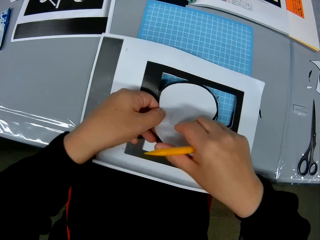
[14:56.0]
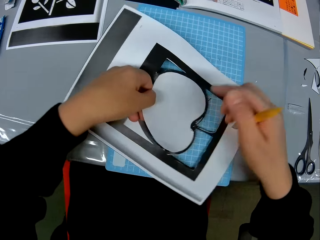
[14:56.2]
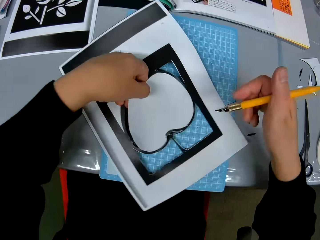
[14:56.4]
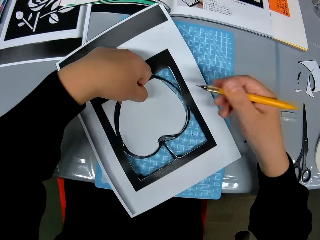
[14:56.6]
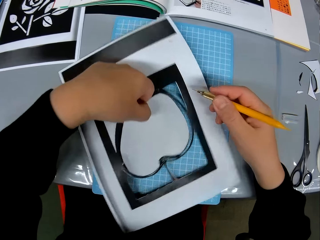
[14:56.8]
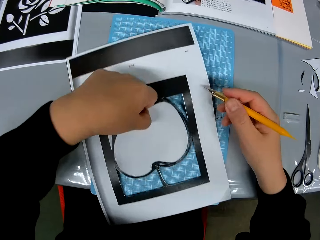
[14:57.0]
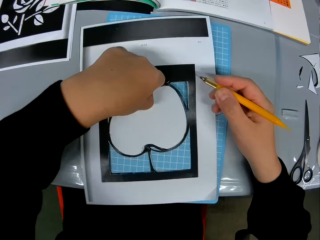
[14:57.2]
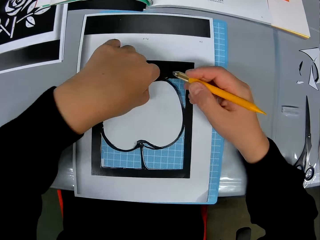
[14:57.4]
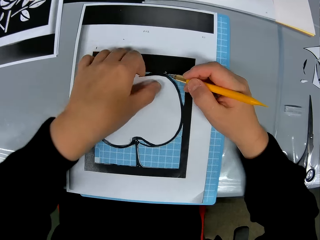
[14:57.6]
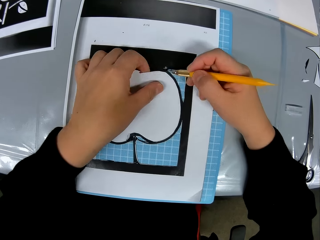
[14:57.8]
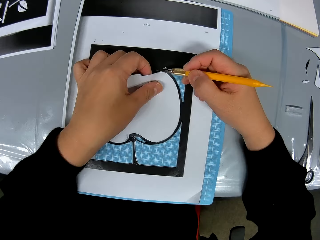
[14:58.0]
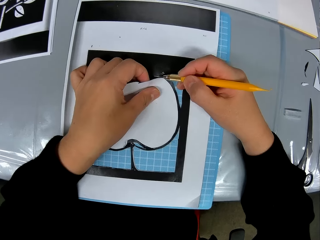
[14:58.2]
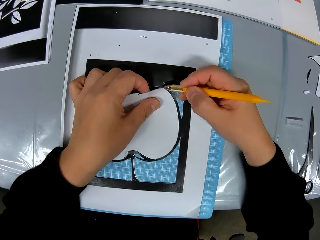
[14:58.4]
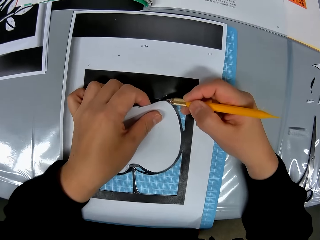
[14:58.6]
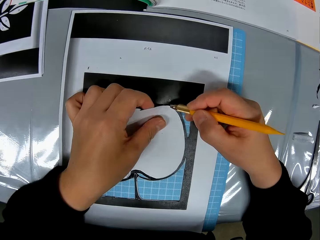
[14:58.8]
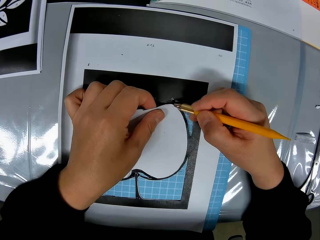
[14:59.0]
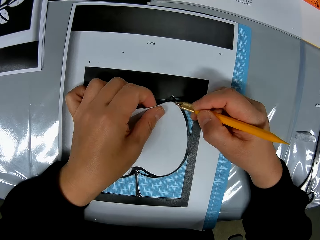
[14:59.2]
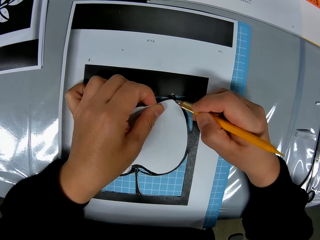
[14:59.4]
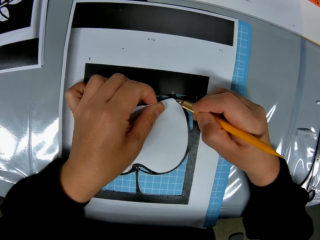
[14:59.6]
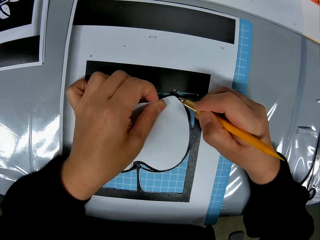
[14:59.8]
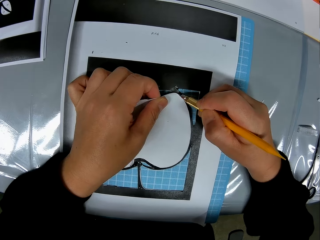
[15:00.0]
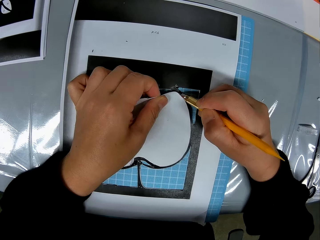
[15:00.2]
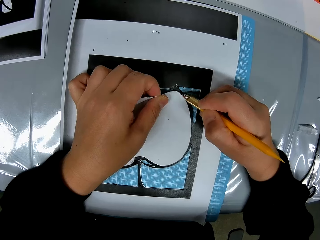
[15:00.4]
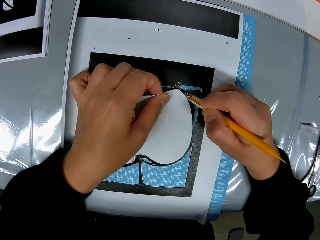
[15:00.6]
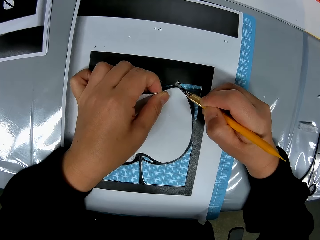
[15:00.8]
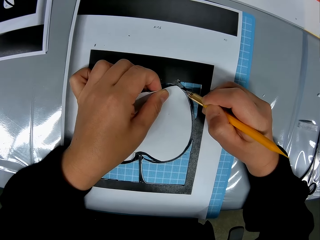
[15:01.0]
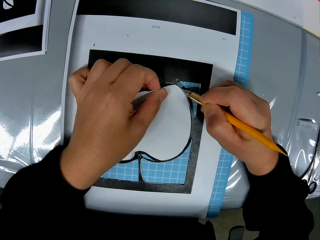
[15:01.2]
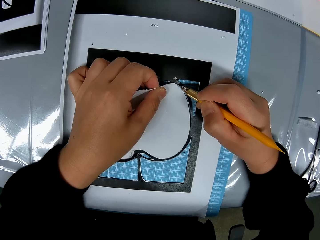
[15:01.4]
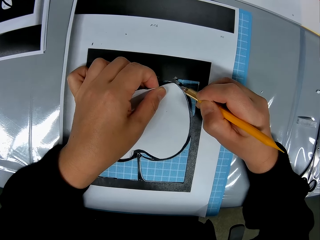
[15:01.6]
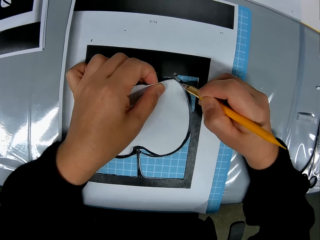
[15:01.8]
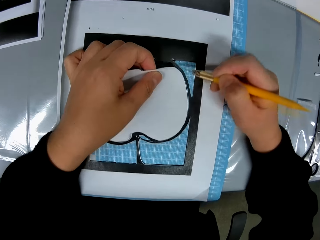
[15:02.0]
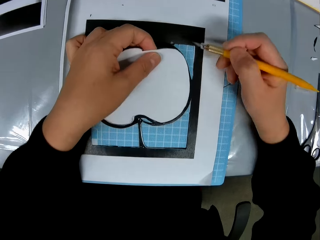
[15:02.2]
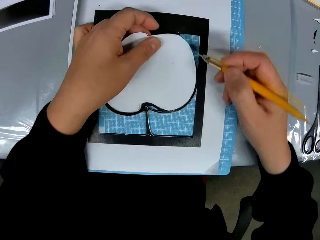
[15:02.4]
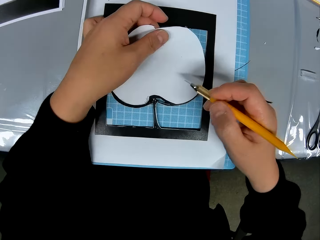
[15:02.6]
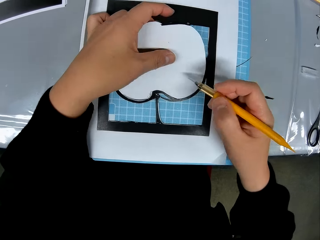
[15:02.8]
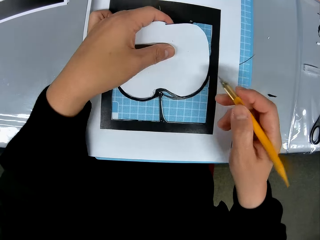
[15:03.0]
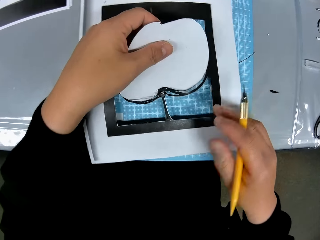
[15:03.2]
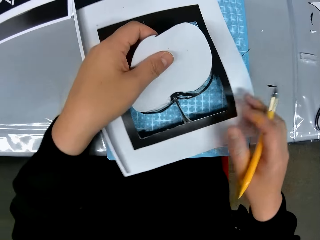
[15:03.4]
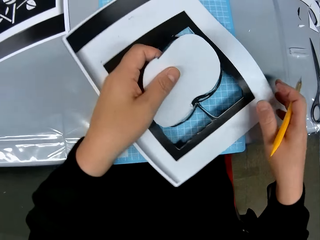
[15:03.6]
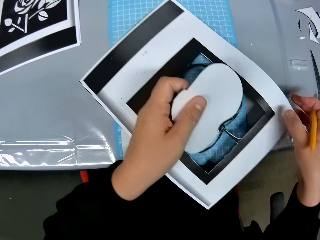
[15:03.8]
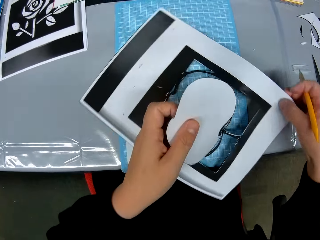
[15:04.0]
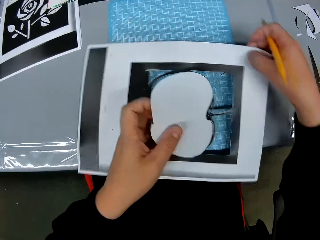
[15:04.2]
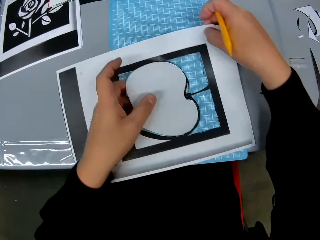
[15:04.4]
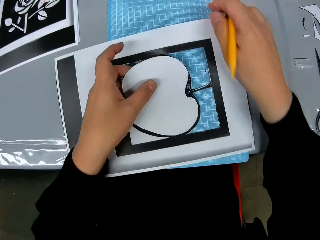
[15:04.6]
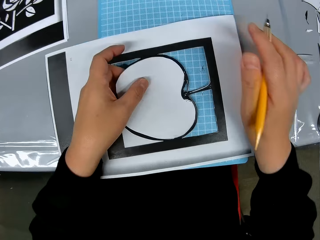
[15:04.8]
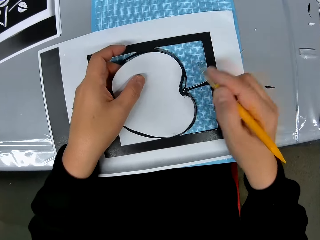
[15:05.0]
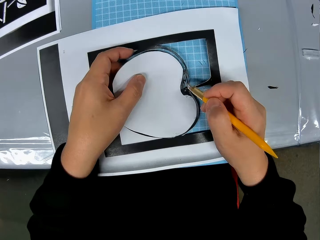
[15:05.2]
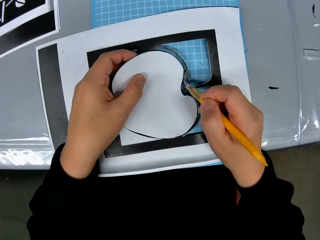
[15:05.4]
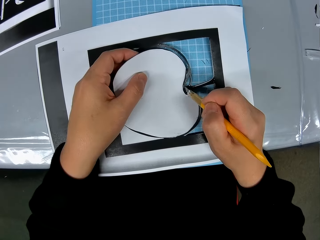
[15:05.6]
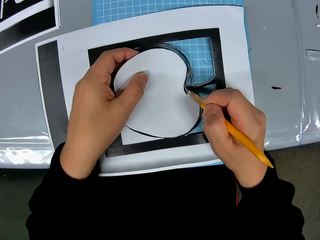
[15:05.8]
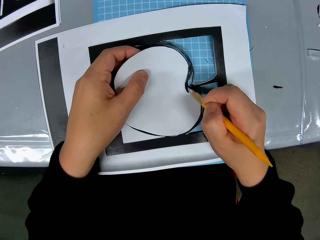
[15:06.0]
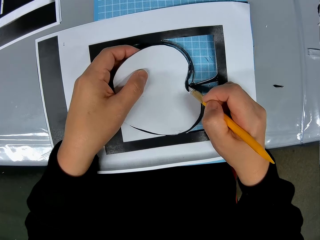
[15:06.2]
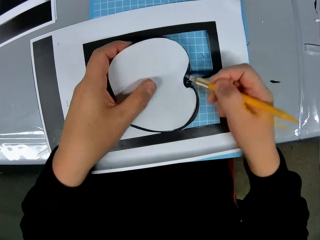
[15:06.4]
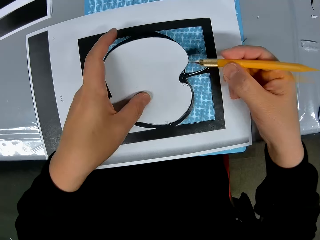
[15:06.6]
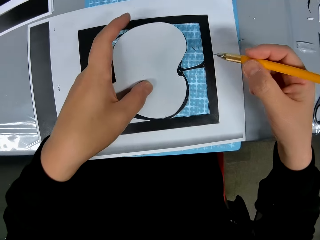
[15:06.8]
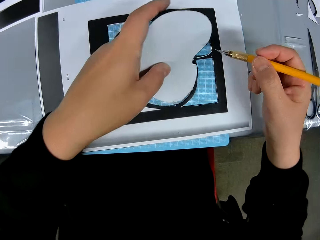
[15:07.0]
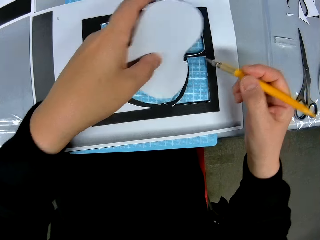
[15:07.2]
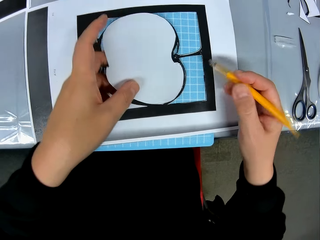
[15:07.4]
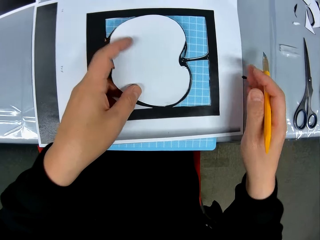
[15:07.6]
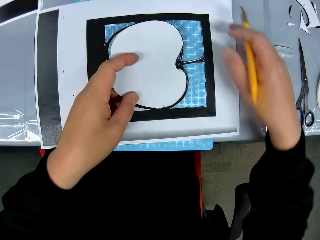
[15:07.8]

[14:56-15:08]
The camera wearer traces out the craft from the craft sheet with the cutting stencil in his hand. He cuts the paper templates with a scalpel. He adjusts the craft on the craft sheet. He turns the paper template. He cuts the paper templates with the scalpel. He traces the craft out of the craft sheet with the cutting stencil in his hand.

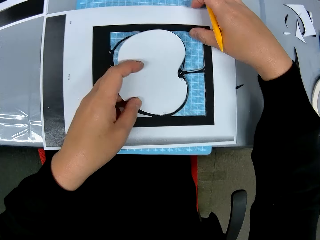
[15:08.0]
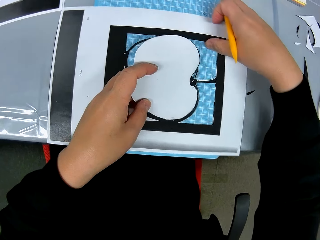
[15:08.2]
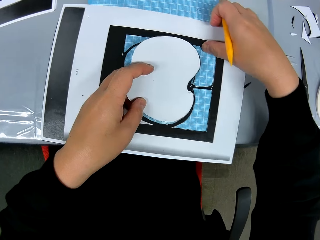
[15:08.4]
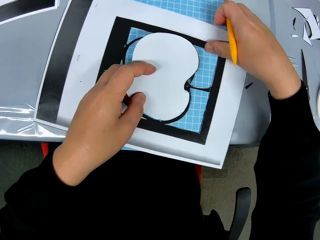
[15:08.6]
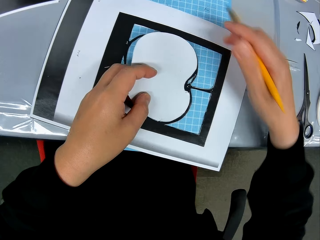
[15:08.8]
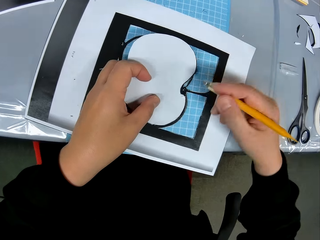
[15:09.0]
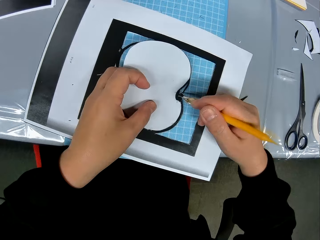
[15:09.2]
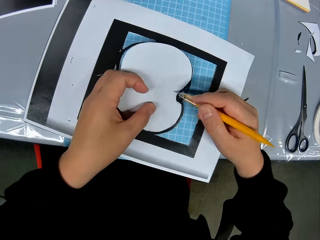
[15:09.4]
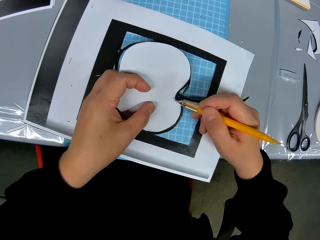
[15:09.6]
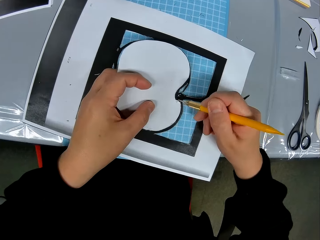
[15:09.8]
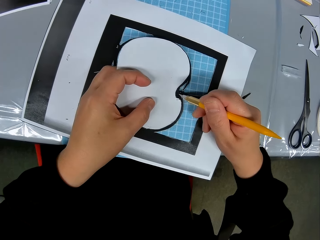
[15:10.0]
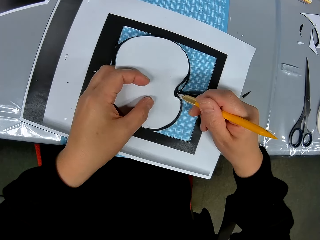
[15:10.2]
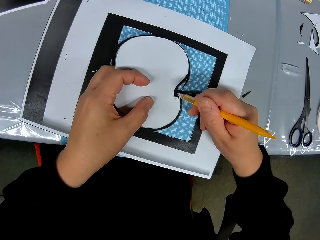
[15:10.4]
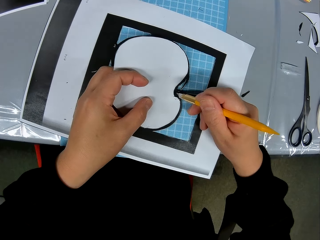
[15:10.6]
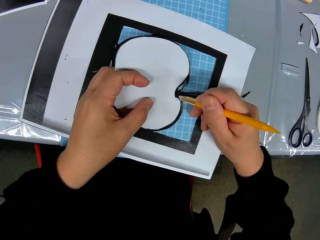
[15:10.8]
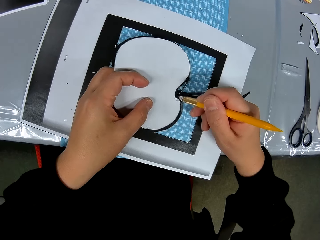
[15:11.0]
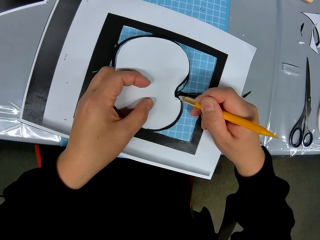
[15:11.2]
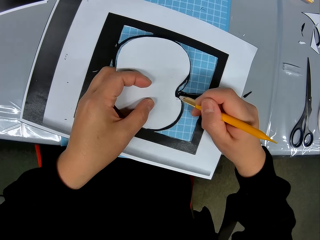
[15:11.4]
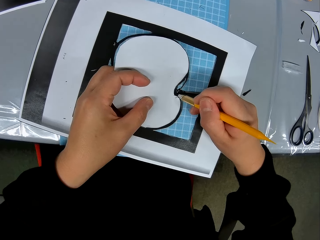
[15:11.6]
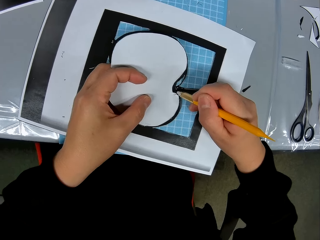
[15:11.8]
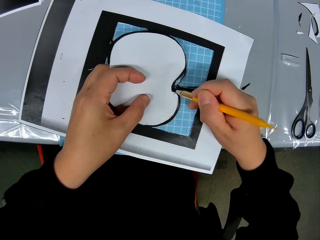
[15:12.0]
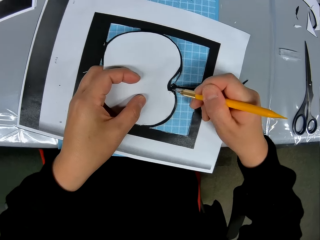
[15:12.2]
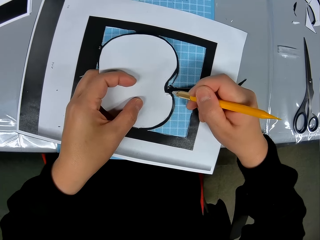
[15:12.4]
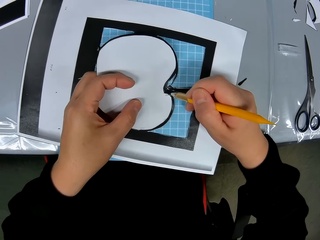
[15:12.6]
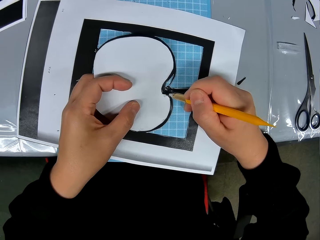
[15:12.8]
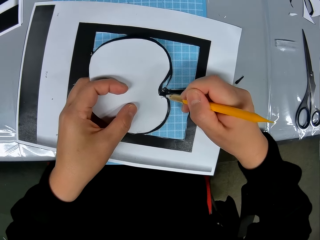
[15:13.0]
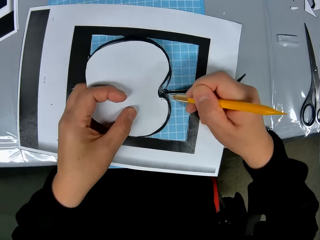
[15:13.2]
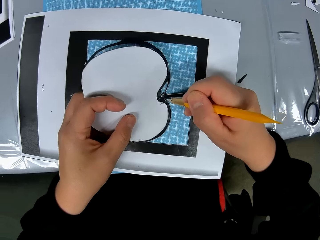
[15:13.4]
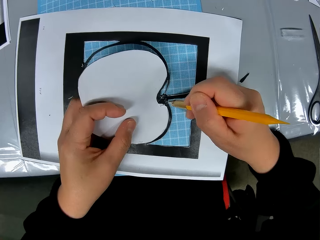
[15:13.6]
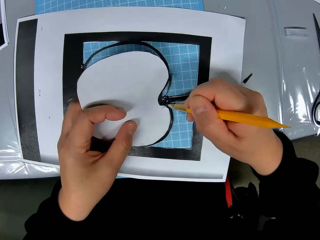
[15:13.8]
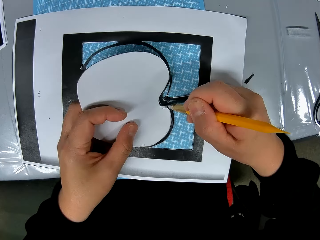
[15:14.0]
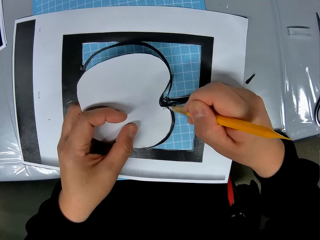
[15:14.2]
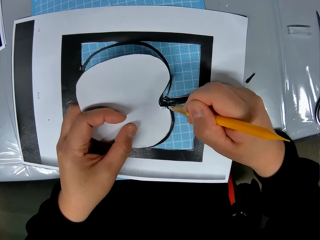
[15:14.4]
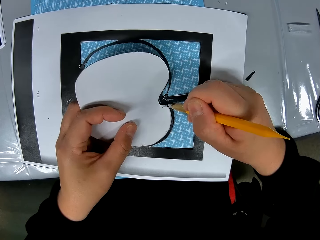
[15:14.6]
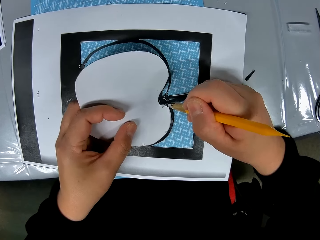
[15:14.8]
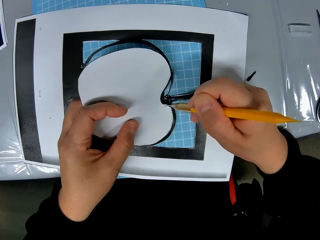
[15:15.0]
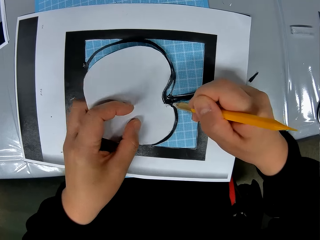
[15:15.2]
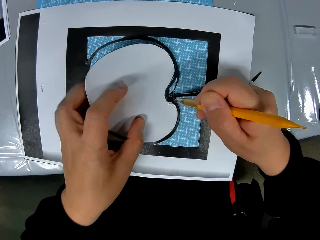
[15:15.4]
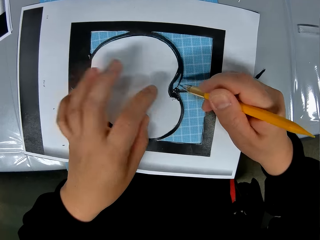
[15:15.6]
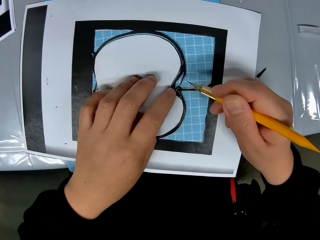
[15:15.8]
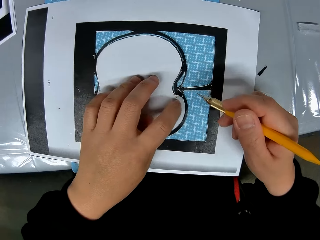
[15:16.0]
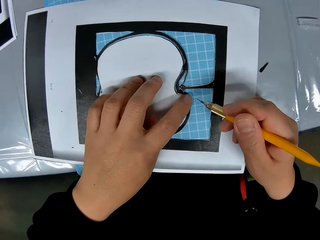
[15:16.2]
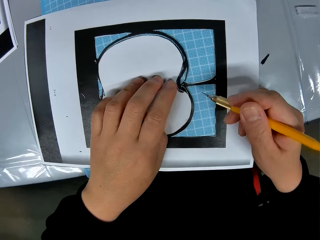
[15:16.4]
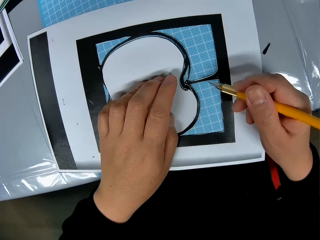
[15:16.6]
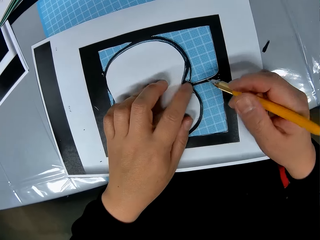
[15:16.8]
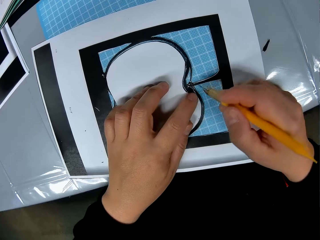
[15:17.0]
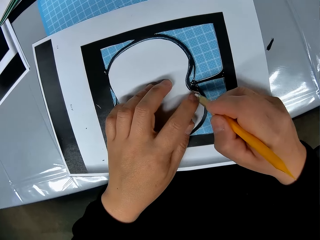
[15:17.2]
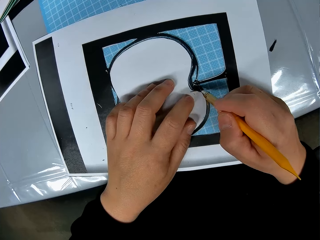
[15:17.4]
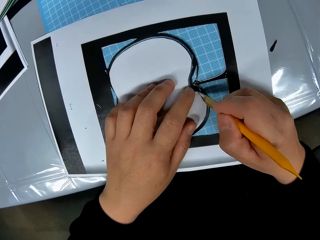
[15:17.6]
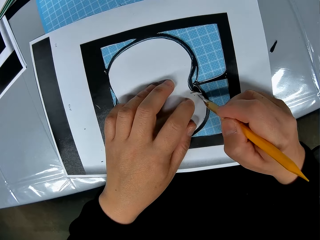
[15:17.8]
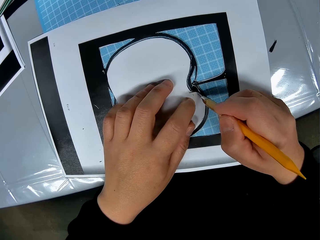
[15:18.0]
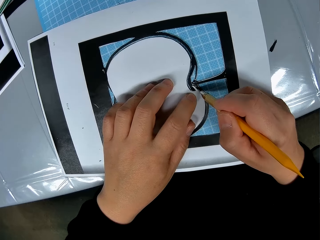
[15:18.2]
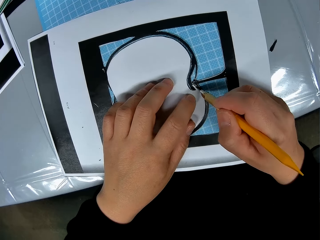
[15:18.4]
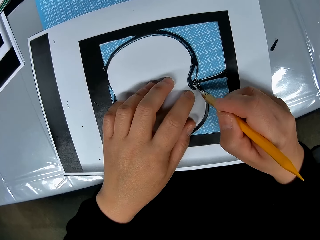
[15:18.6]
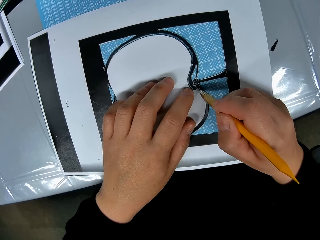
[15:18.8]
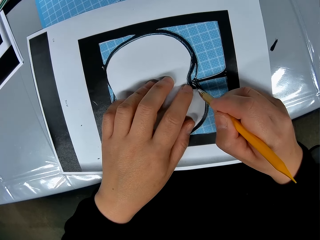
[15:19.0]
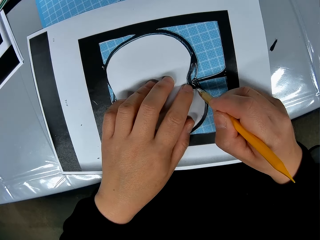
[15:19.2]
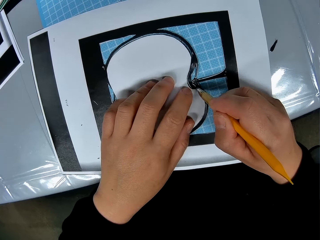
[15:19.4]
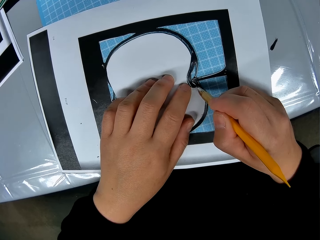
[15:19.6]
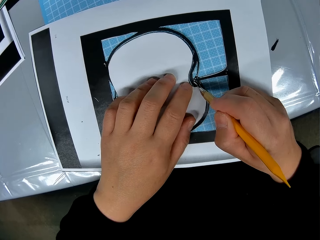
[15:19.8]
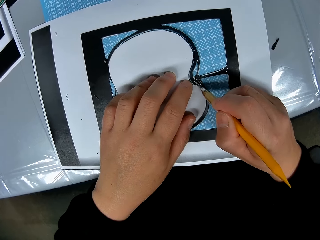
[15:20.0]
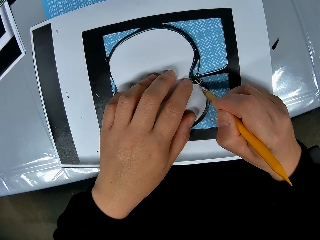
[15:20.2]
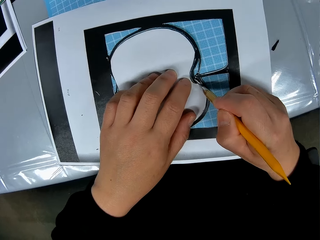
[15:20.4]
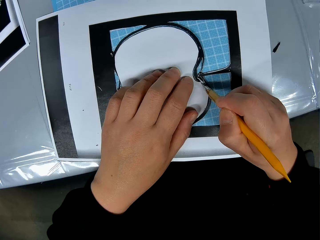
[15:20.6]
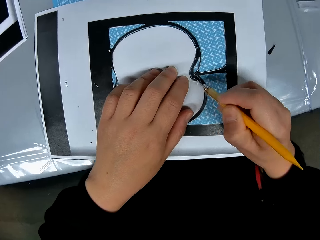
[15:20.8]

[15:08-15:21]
The camera wearer adjusts the craft on the craft sheet. He traces the craft out of the craft sheet with the cutting stencil in his hand.
